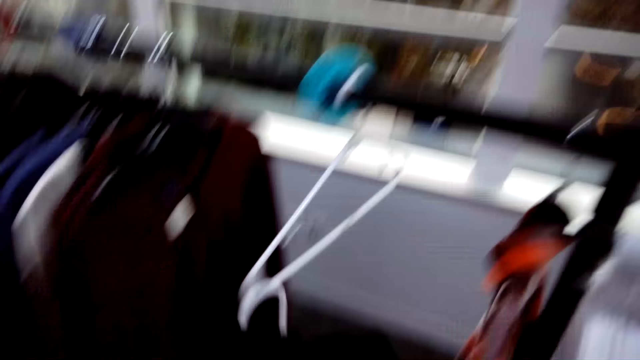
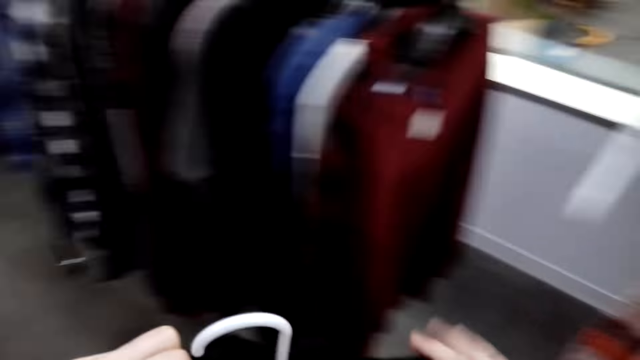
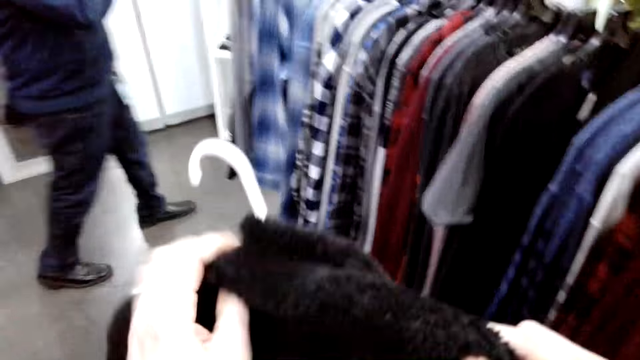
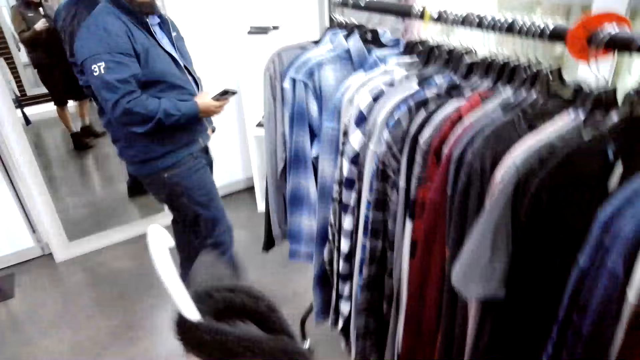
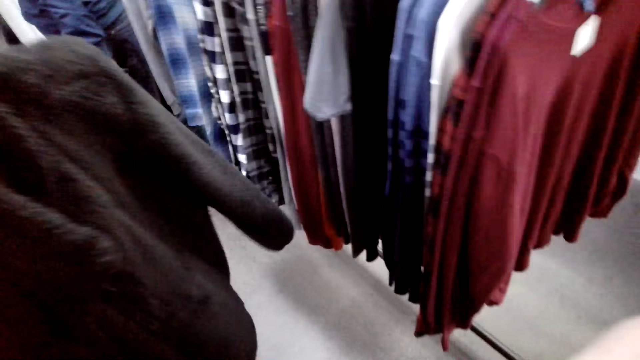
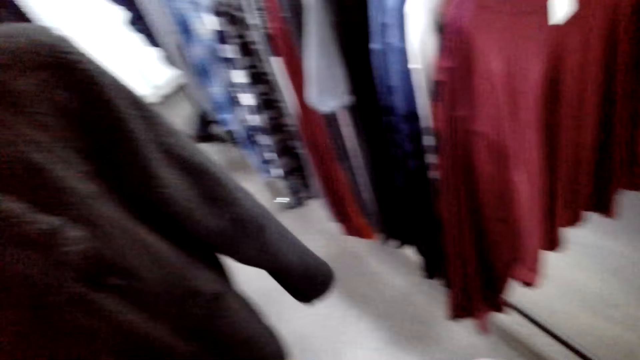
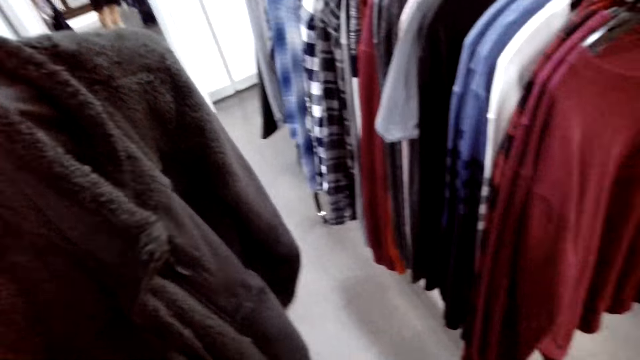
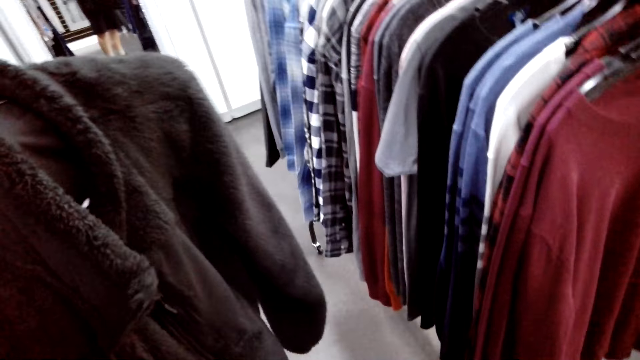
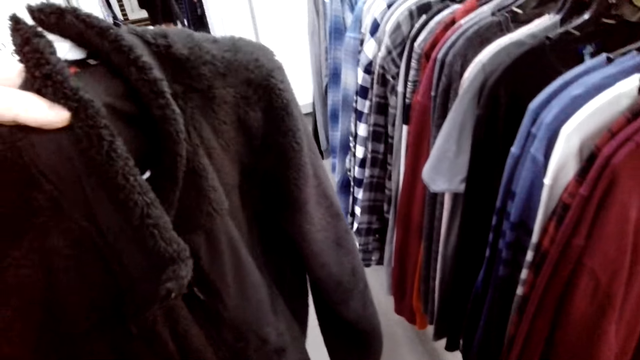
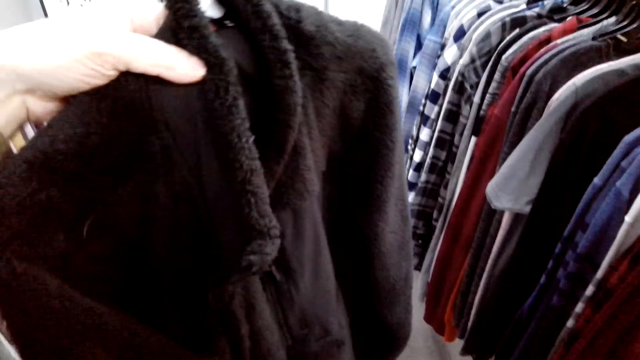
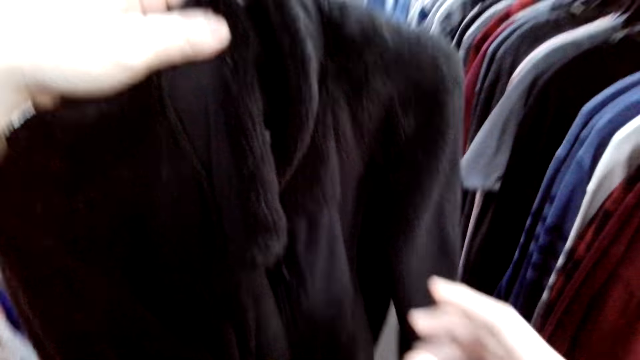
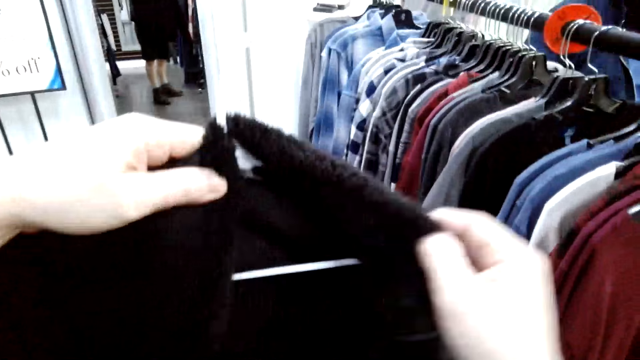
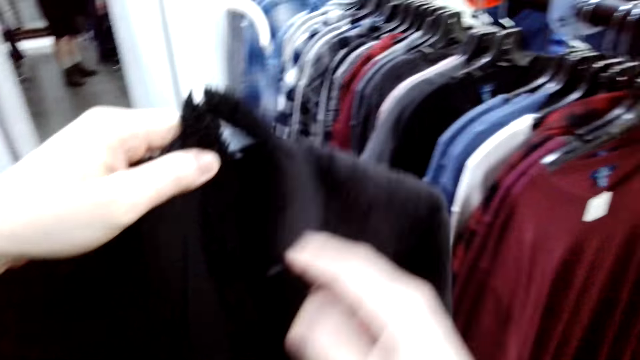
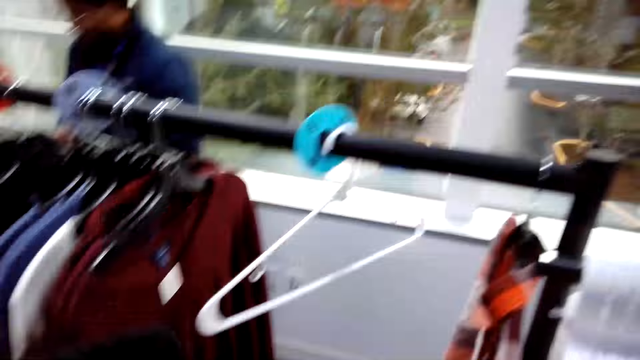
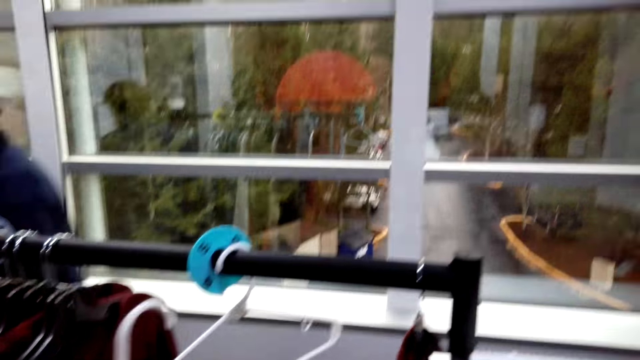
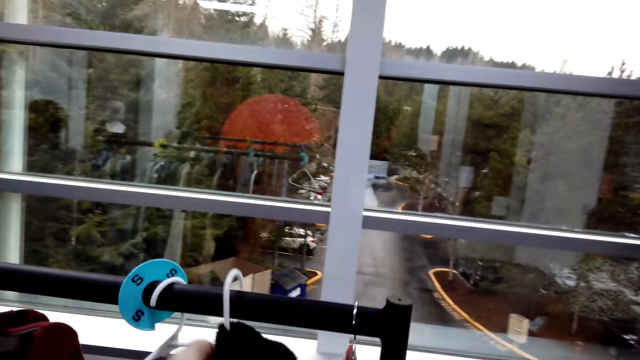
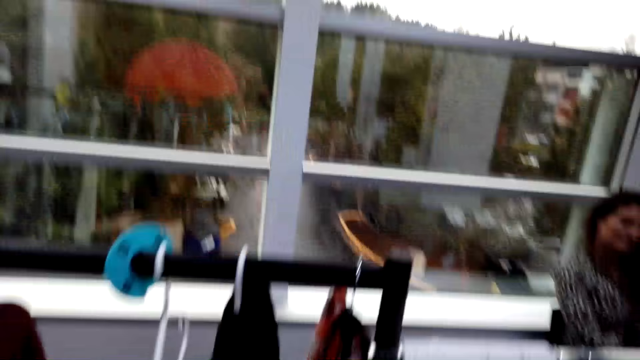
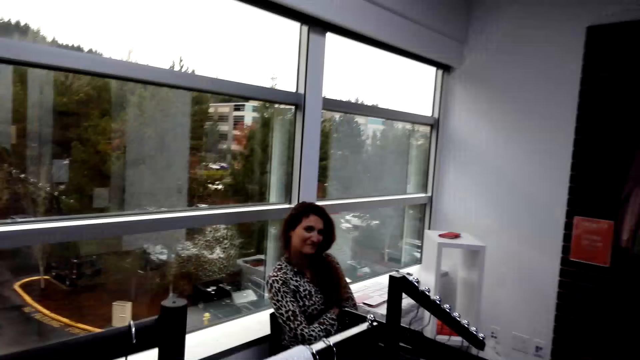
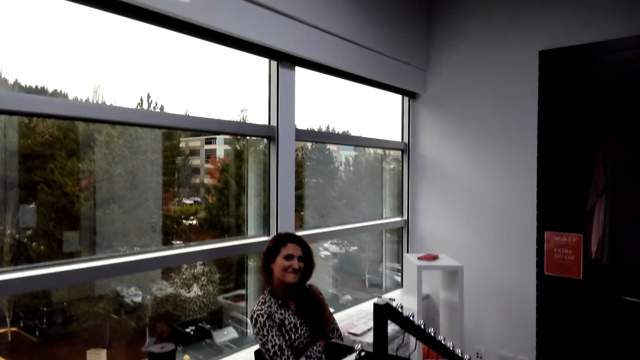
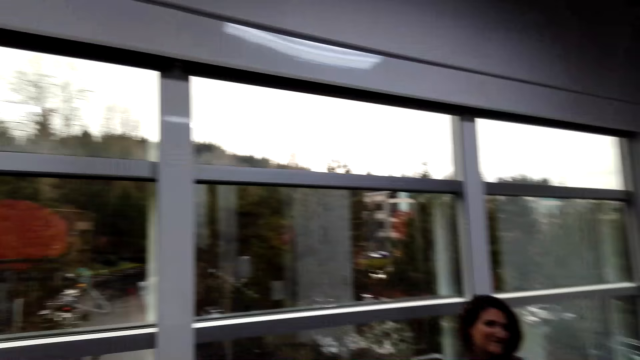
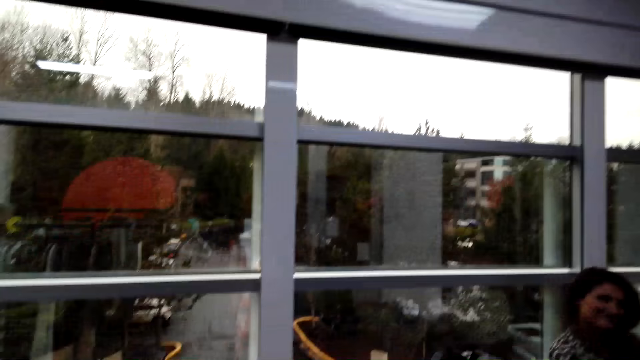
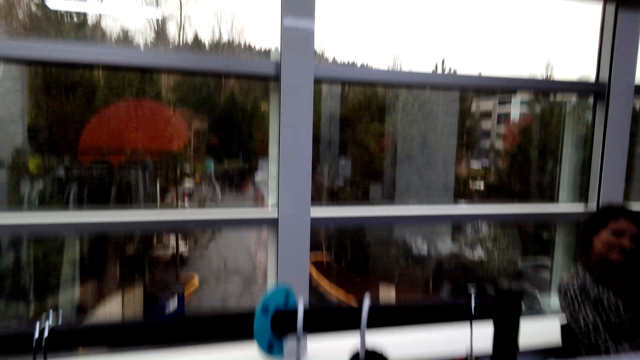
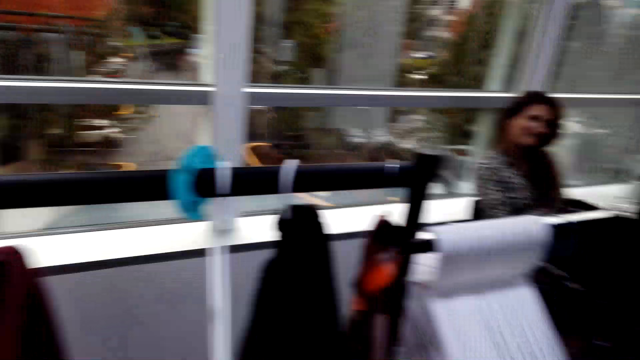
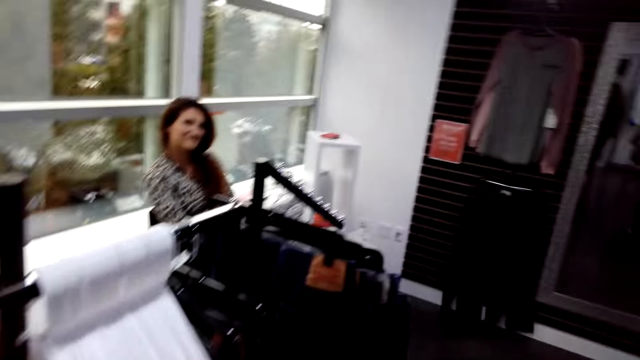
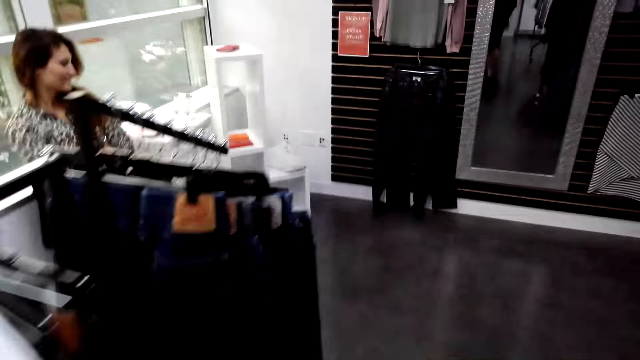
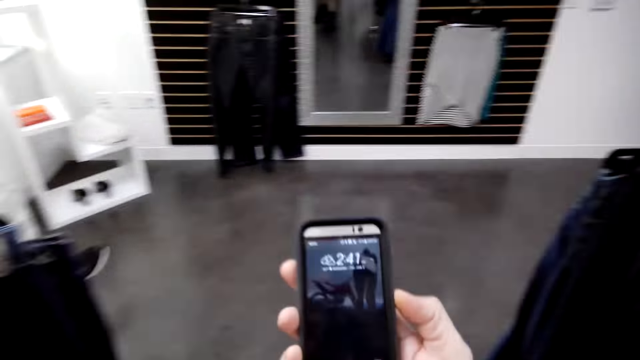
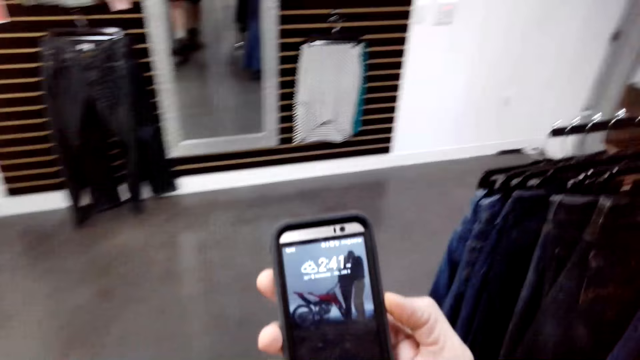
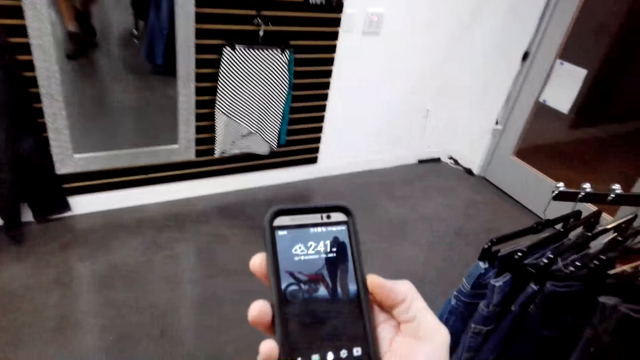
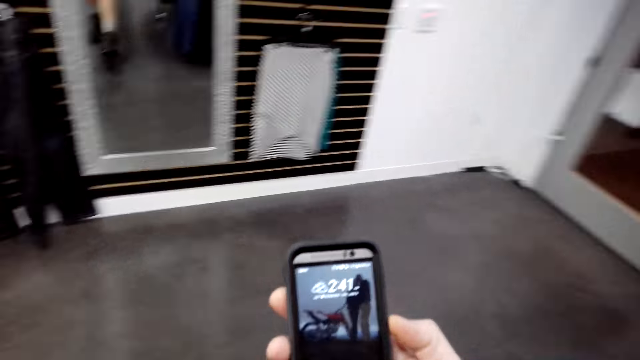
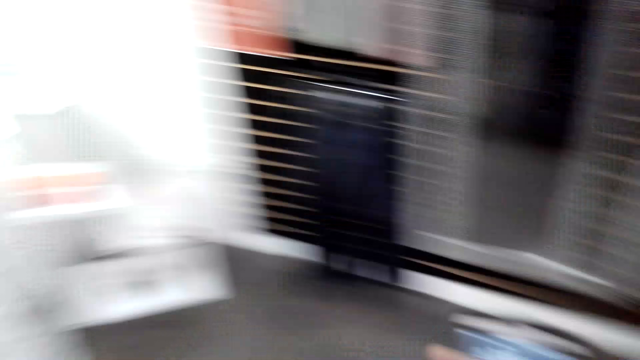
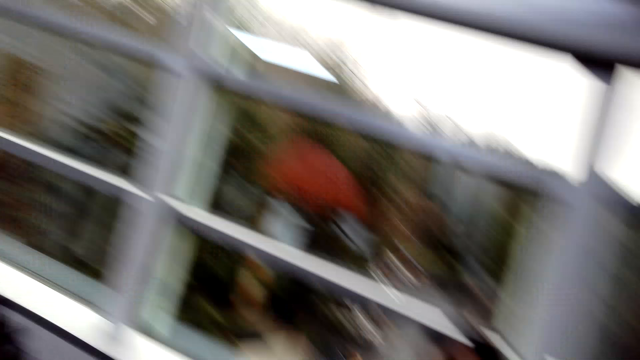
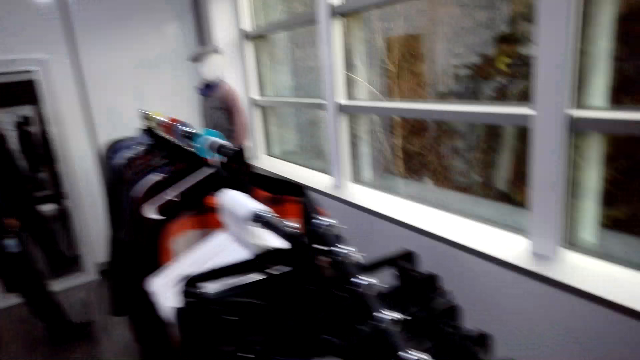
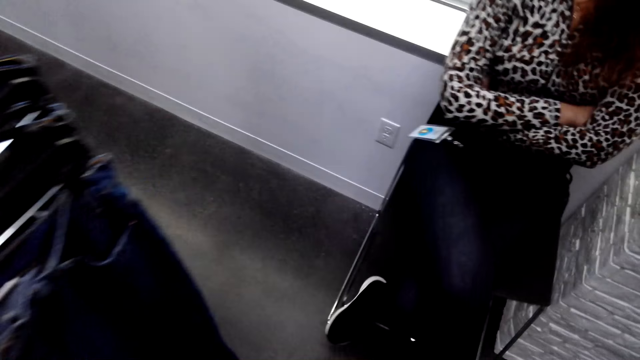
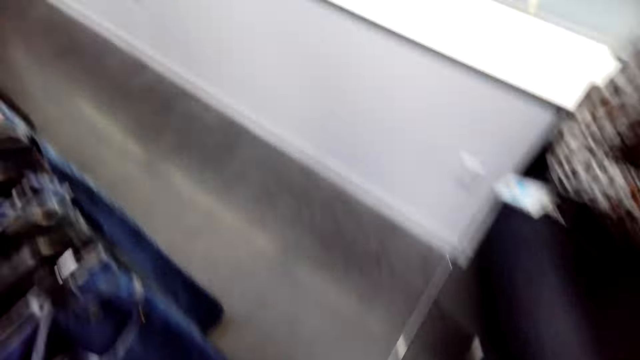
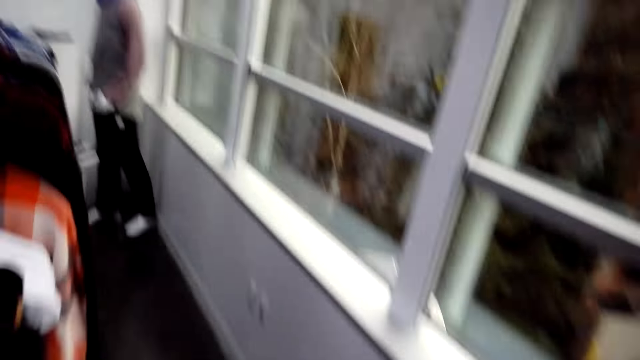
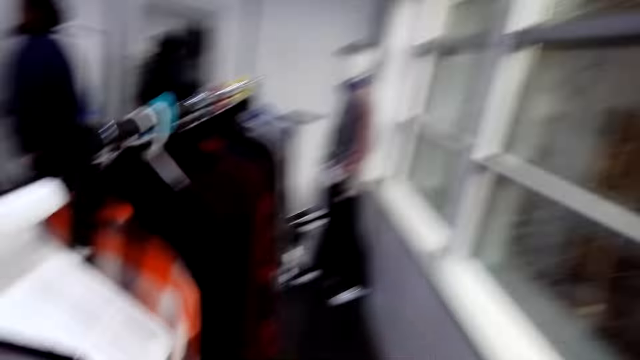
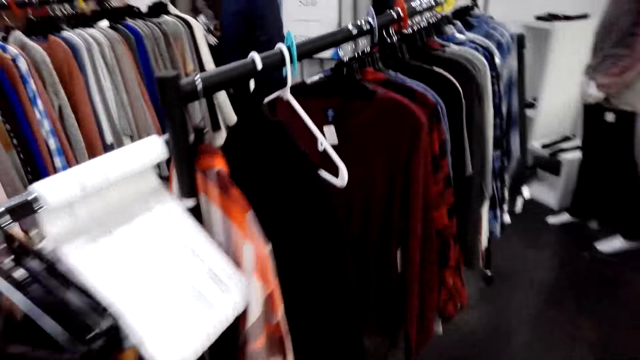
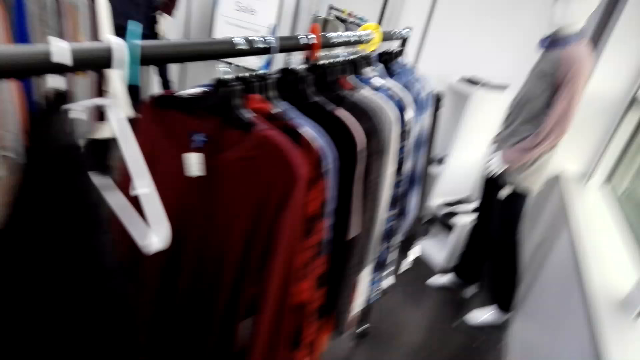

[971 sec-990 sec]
The camera wearer looks at the jacket. They hold the jacket. They look at the jacket from the hanger. They hook the hanger. They look at a lady and talk to the lady. A man converses with a woman. The camera wearer walks. They look at the phone. They press the phone. They walk around the cloth shop. They look around. They look around again.

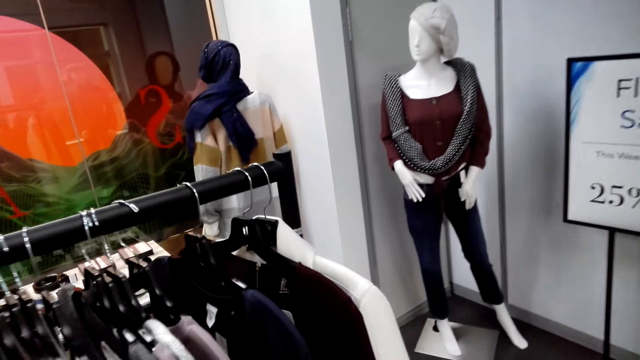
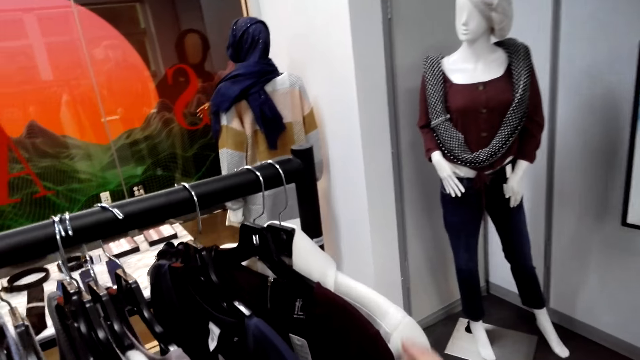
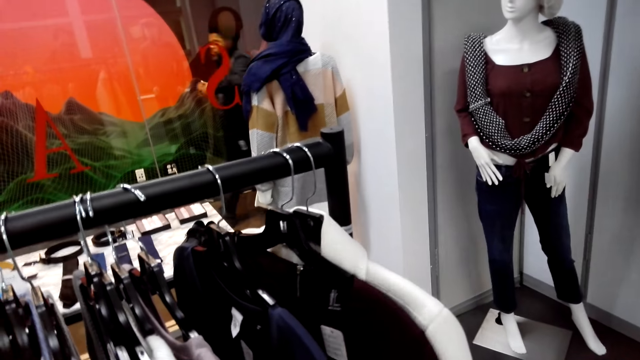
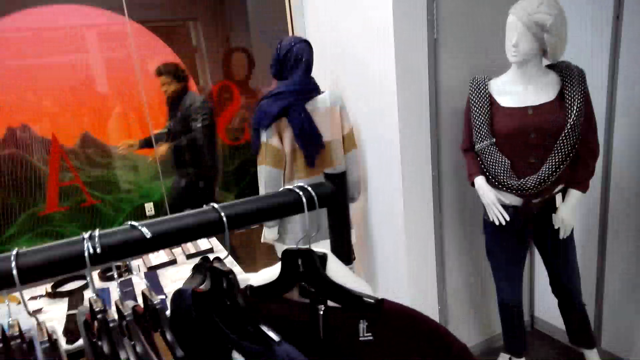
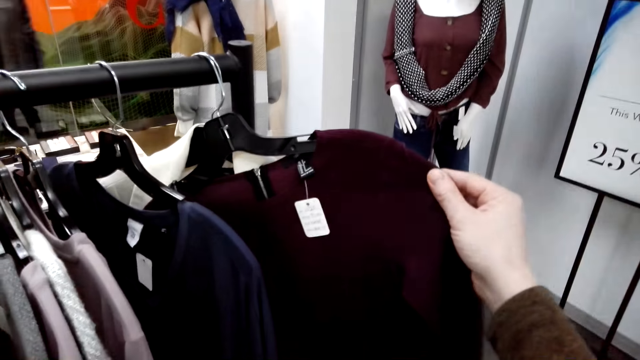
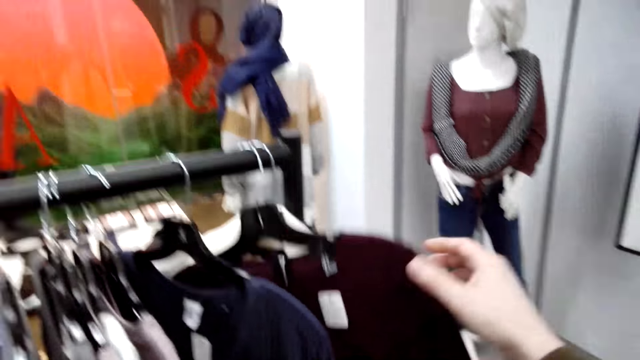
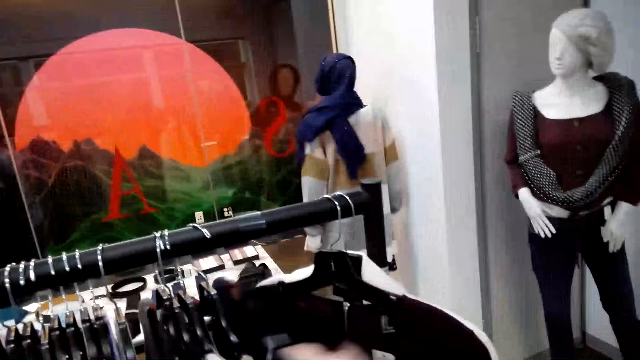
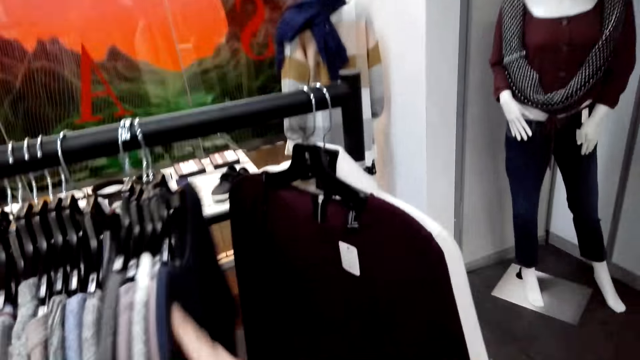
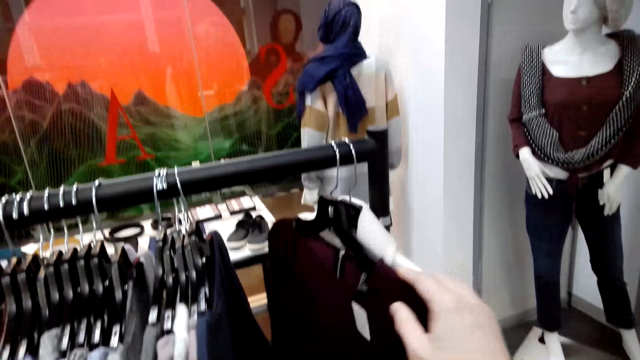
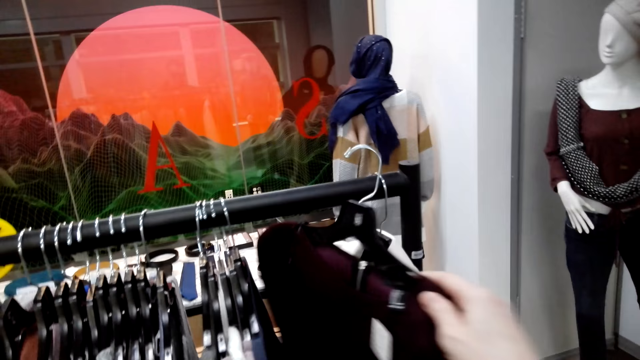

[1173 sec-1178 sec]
The camera wearer holds a shirt. They unhook the hanger.
